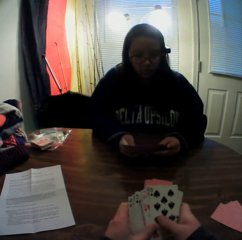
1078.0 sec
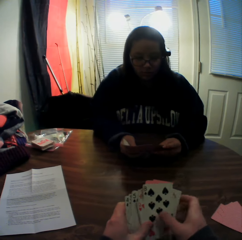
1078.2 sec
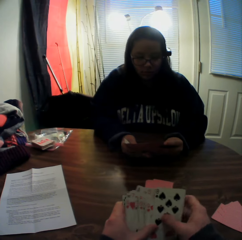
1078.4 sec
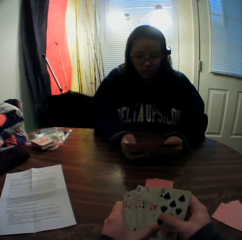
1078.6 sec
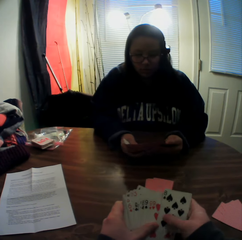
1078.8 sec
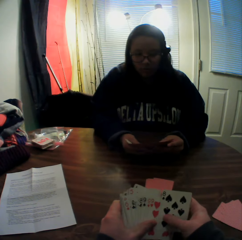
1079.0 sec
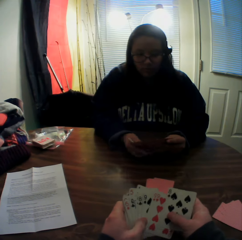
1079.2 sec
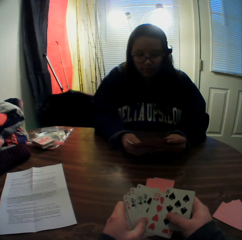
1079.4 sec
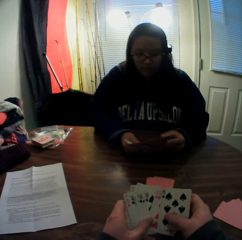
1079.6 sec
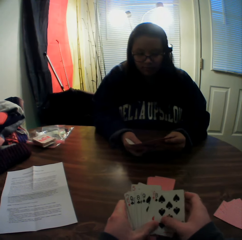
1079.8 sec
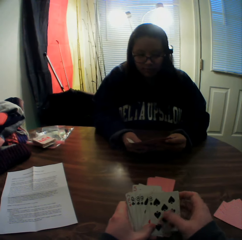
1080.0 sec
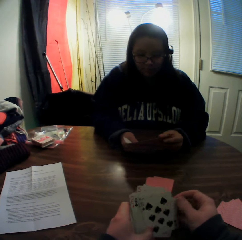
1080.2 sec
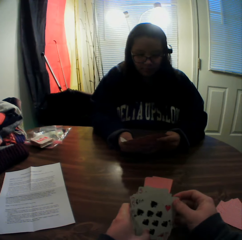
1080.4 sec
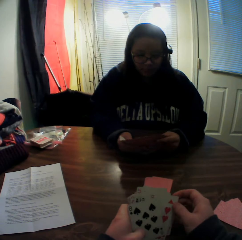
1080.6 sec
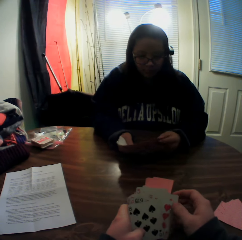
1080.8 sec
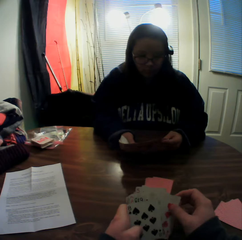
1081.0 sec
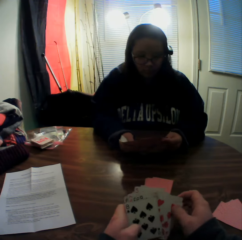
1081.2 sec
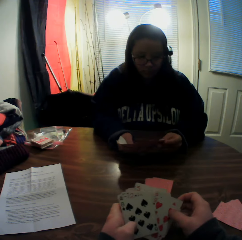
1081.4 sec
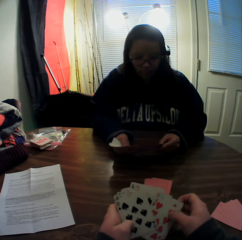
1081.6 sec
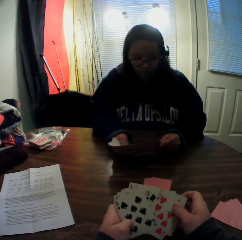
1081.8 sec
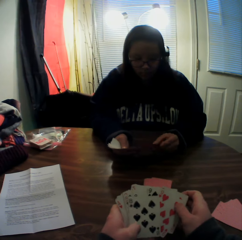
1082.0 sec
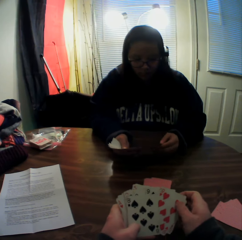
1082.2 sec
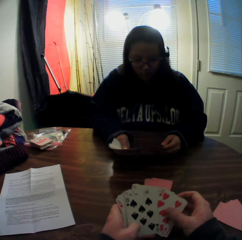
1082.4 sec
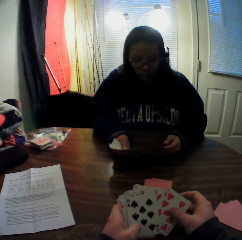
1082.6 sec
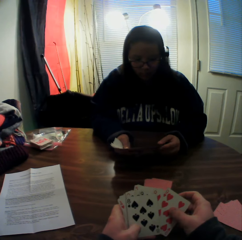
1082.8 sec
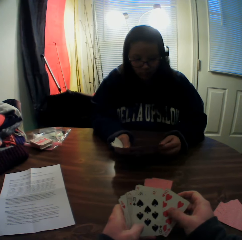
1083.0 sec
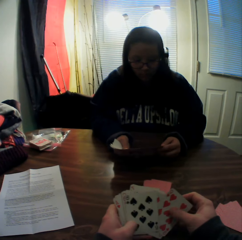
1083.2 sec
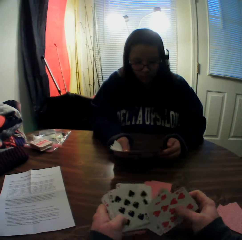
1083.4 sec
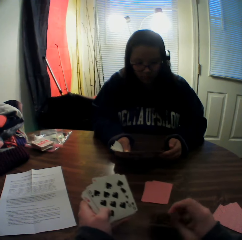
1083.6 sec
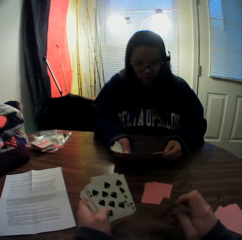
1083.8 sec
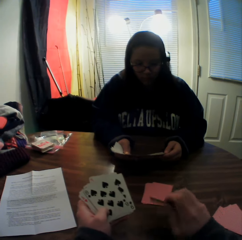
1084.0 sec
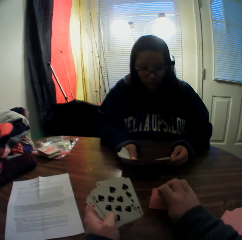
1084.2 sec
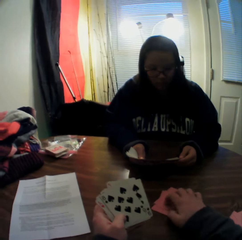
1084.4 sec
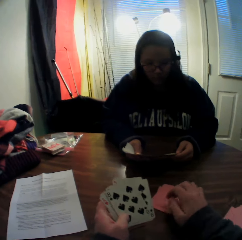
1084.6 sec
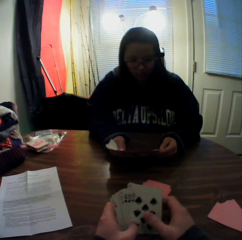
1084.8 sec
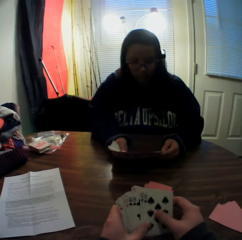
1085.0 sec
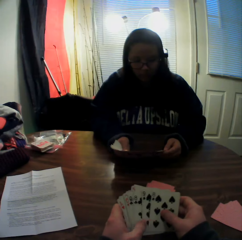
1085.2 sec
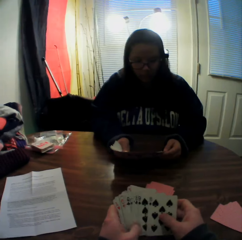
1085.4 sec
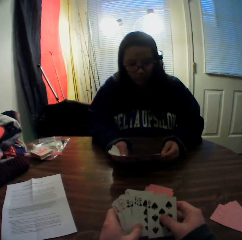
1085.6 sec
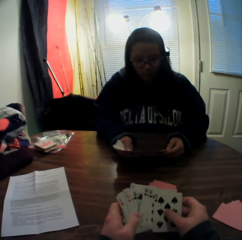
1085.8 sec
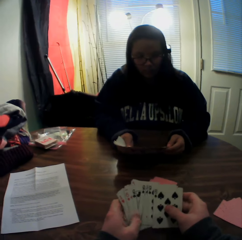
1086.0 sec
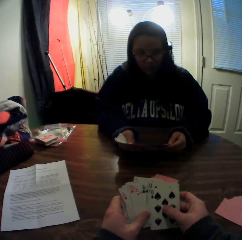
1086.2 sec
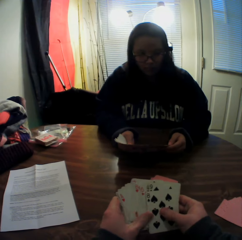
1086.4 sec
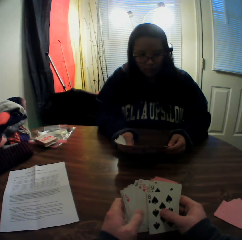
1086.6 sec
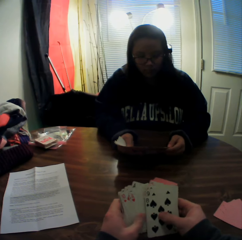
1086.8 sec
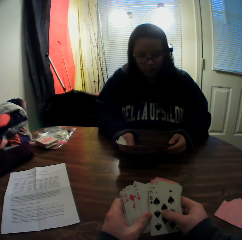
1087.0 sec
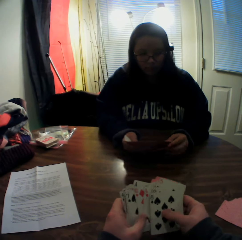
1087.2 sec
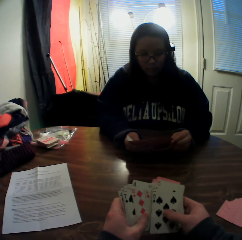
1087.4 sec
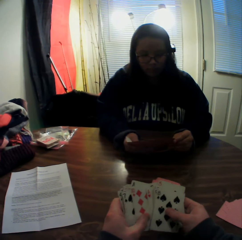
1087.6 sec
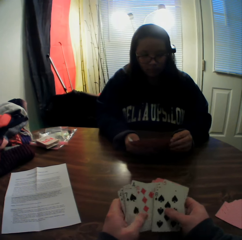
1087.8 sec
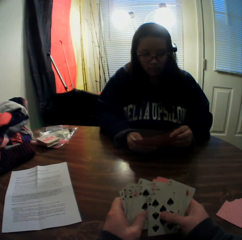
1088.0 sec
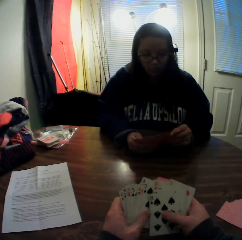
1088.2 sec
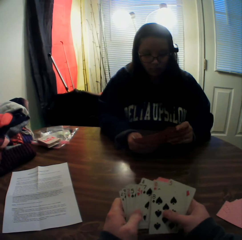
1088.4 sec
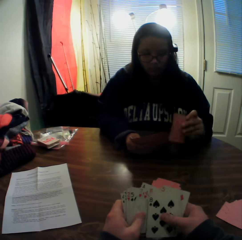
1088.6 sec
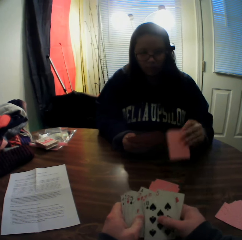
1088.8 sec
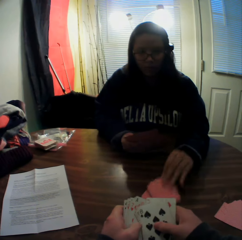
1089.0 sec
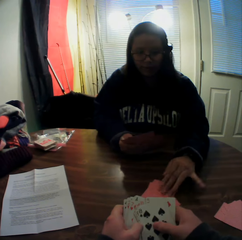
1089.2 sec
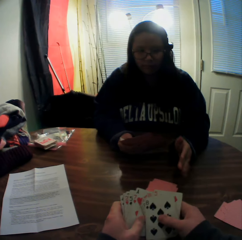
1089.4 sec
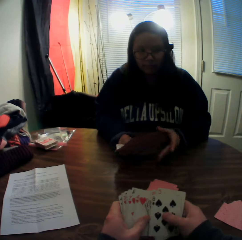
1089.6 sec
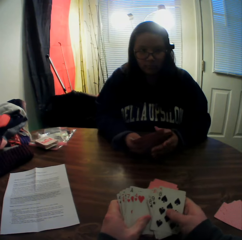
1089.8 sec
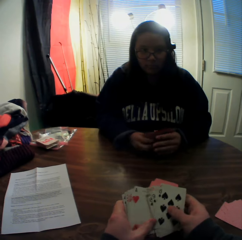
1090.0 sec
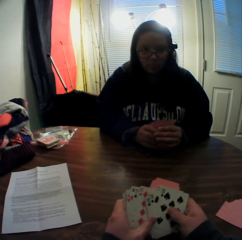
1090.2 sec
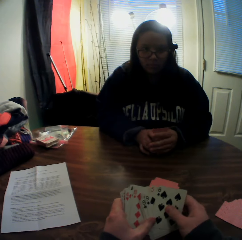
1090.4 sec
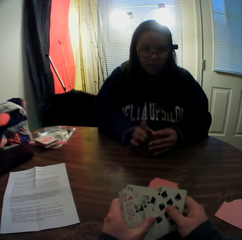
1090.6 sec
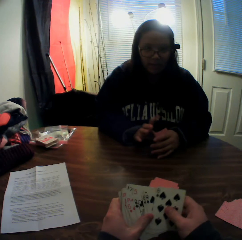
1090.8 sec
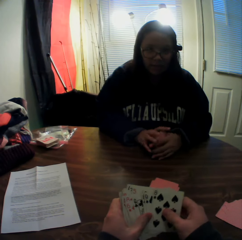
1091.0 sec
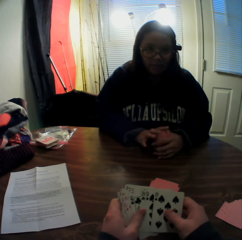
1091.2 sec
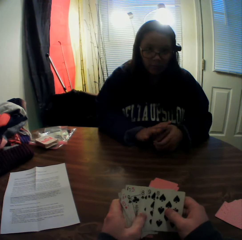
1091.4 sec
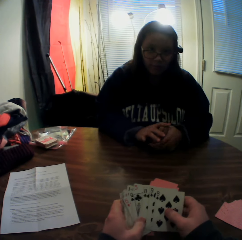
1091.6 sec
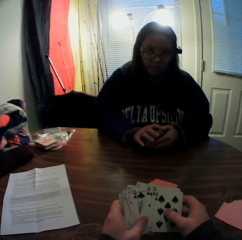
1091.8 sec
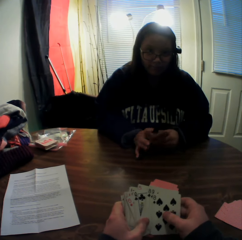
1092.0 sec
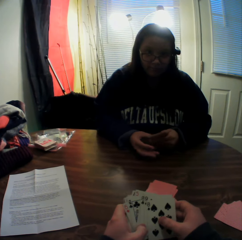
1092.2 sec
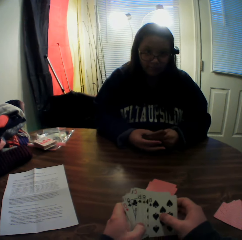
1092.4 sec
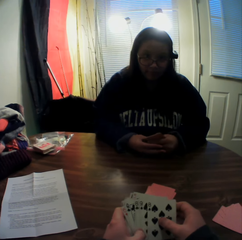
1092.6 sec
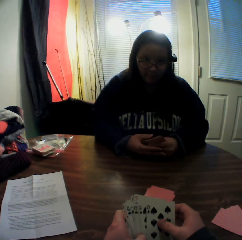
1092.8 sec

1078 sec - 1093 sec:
The camera wearer picks two cards from the stack of cards in his hands with his right hand. He places the cards onto the table. He flips through the stack of cards in his hands. He inspects the cards. The woman picks a card from the stack of cards in her hands with her right hand. The woman places the card onto the stack of cards on the table. The camera wearer inspects the cards.

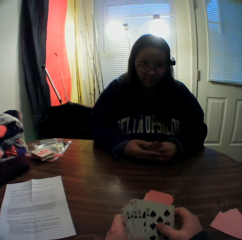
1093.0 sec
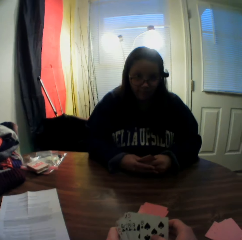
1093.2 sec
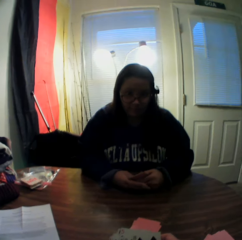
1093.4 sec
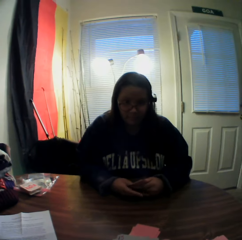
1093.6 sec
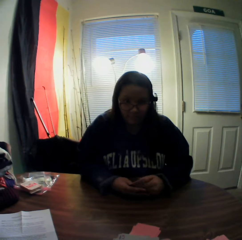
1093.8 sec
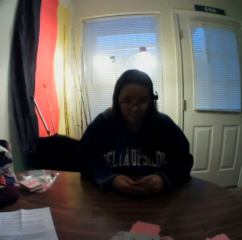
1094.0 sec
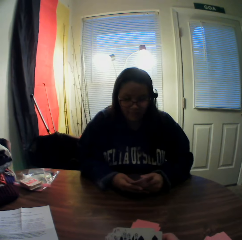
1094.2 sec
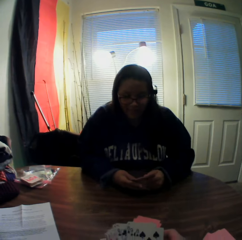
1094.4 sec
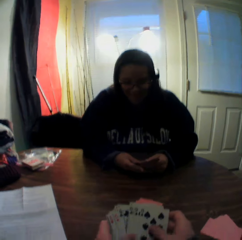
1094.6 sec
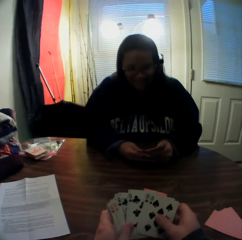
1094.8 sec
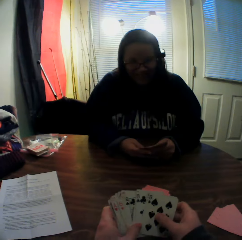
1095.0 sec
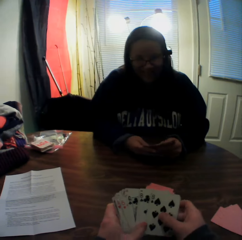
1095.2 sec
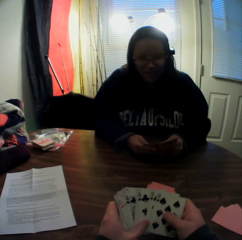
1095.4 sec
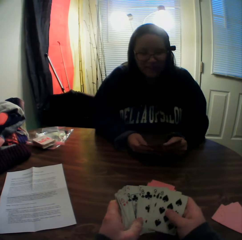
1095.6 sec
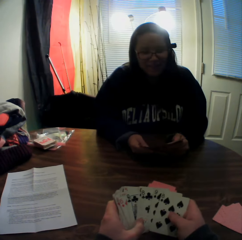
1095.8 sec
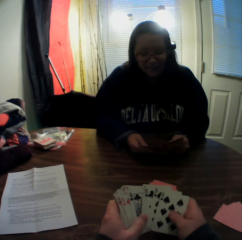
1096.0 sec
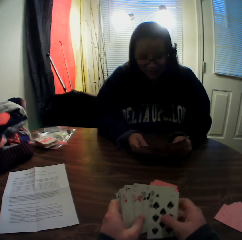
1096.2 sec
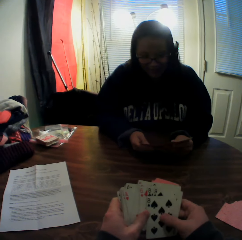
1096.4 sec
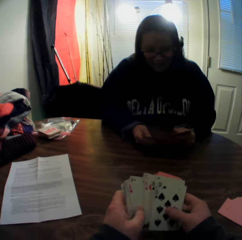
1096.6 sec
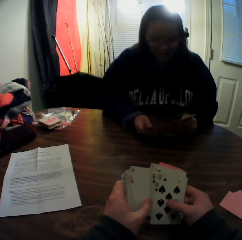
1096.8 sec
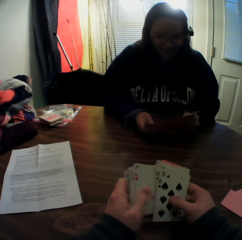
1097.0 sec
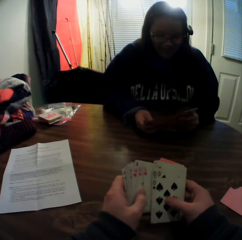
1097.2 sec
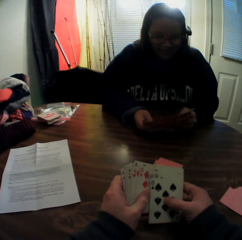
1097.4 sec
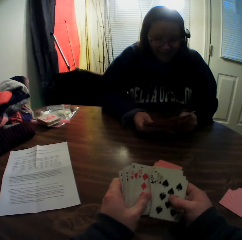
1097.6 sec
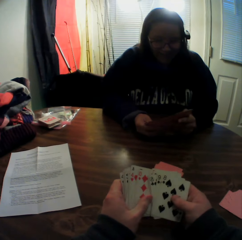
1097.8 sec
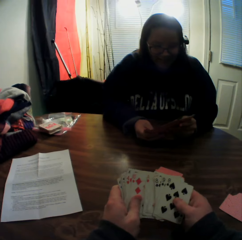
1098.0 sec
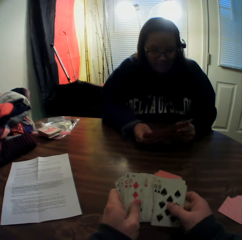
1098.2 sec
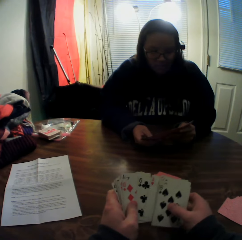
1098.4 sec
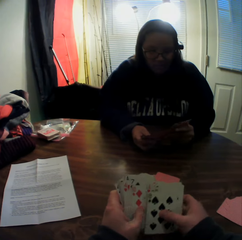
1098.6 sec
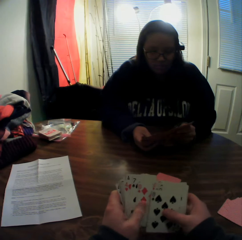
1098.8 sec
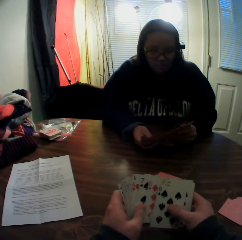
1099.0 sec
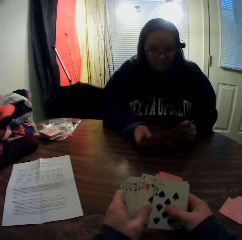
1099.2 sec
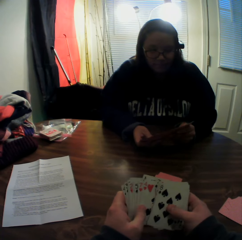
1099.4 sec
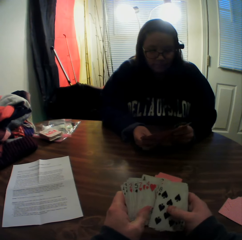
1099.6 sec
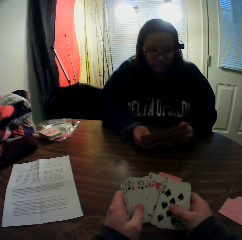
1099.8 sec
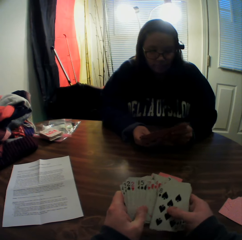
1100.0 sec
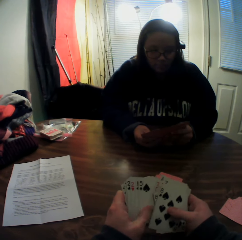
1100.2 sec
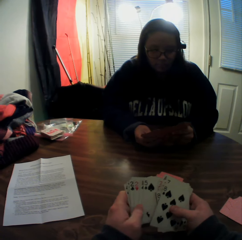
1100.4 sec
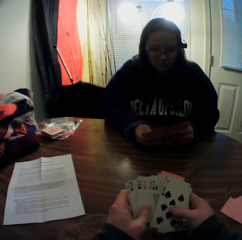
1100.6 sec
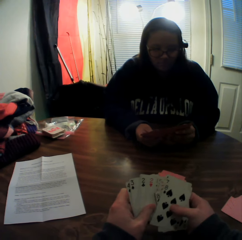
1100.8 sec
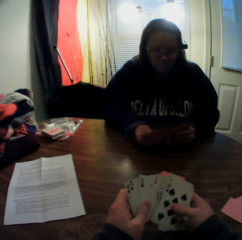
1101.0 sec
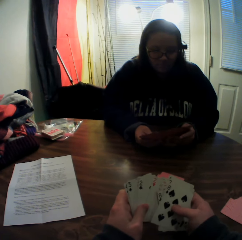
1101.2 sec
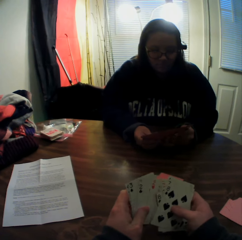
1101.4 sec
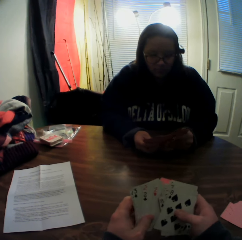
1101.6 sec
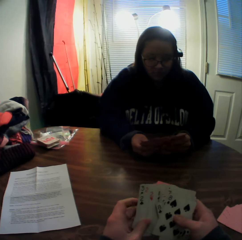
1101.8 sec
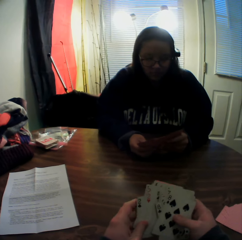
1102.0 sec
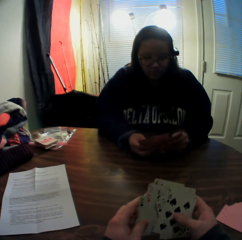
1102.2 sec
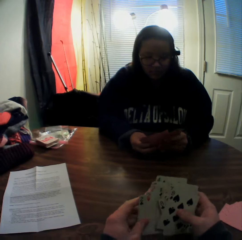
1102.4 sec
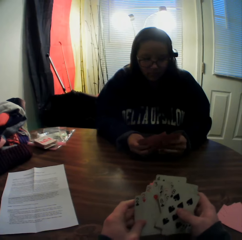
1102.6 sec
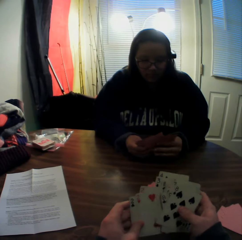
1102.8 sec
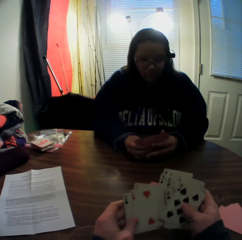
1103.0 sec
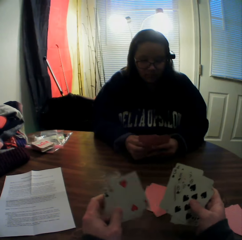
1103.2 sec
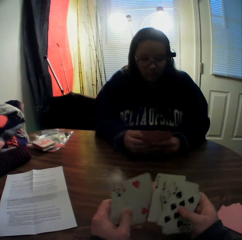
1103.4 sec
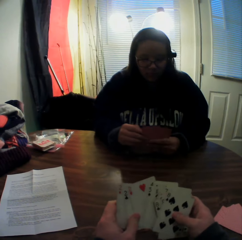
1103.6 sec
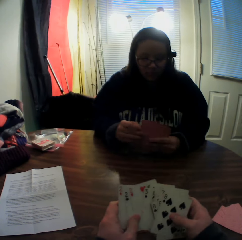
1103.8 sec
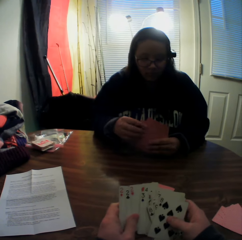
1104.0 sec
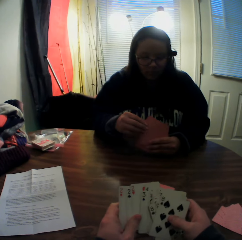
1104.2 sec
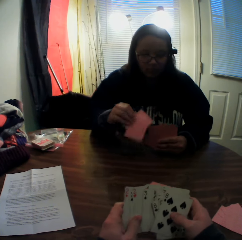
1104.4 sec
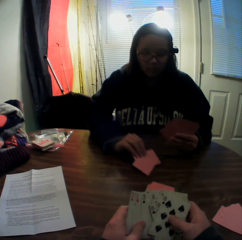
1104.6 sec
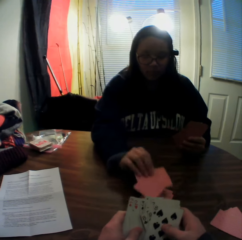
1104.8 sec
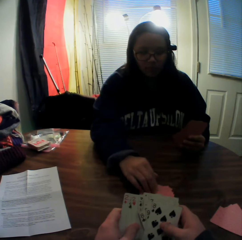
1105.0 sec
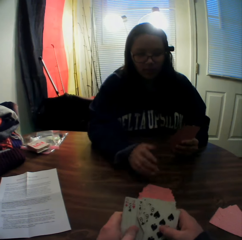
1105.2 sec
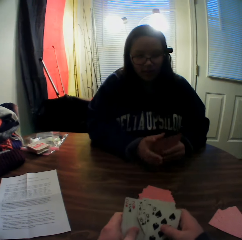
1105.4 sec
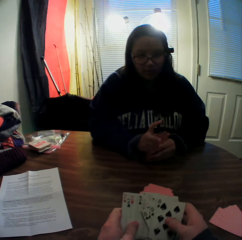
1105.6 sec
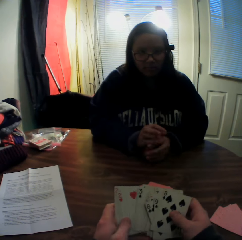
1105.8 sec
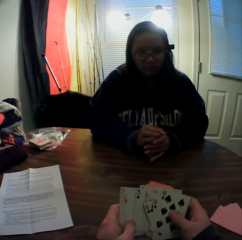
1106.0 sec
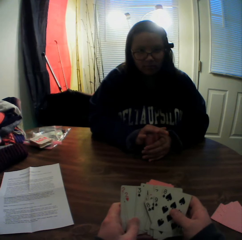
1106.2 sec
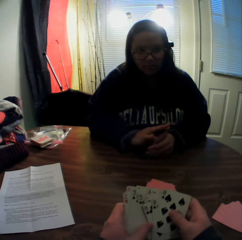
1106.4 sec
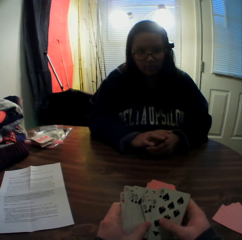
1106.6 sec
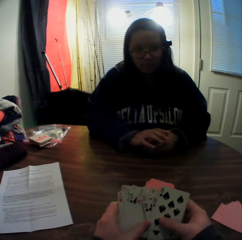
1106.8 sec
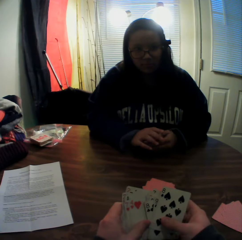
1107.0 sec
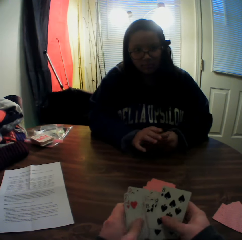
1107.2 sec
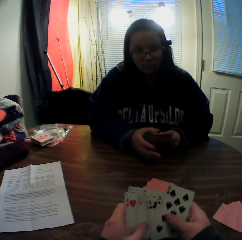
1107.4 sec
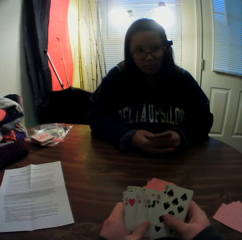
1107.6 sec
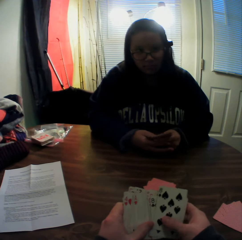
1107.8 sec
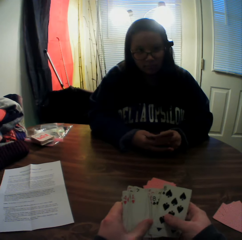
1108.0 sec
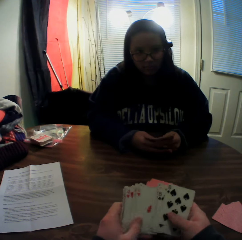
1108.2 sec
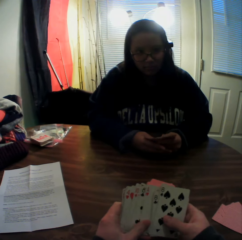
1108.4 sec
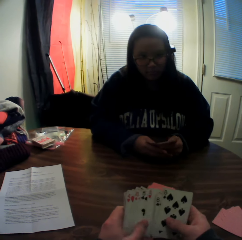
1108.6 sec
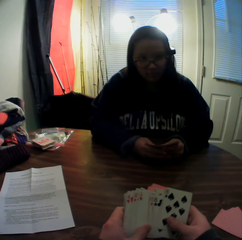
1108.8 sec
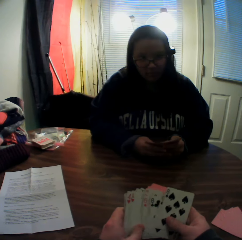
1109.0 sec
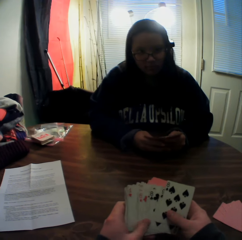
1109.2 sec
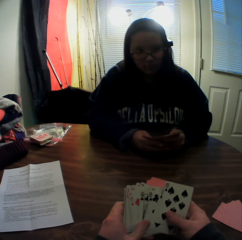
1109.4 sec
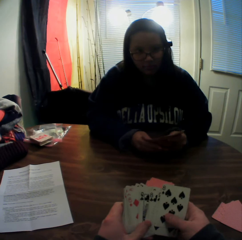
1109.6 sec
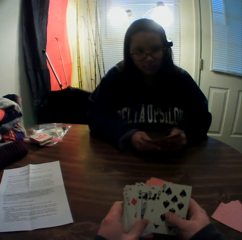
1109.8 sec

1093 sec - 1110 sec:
The camera wearer stares at the woman. The woman flips through the stack of cards in her hands. The camera wearer flips through the stack of cards in his hands. The woman flips through the stack of cards in her hands. The camera wearer slides the cards. The woman slides the cards. The woman picks cards from the stack of cards in her hands with her right hand. The camera wearer slides the cards. The woman drops the cards onto the table. The camera wearer slides the cards.
